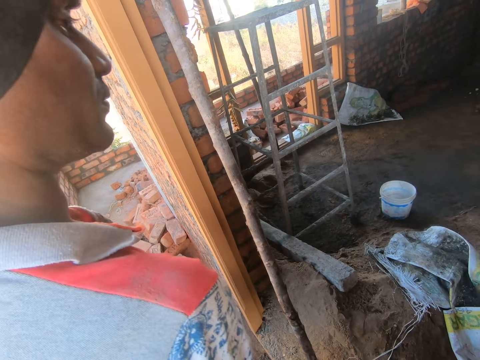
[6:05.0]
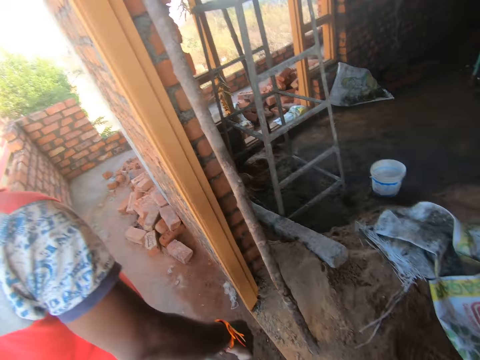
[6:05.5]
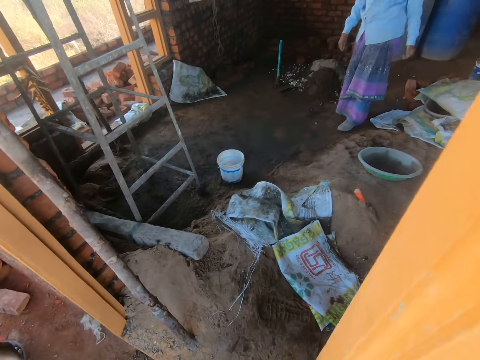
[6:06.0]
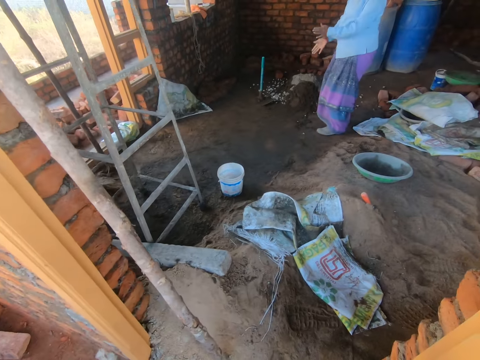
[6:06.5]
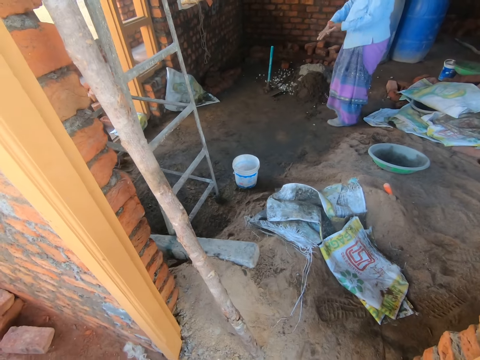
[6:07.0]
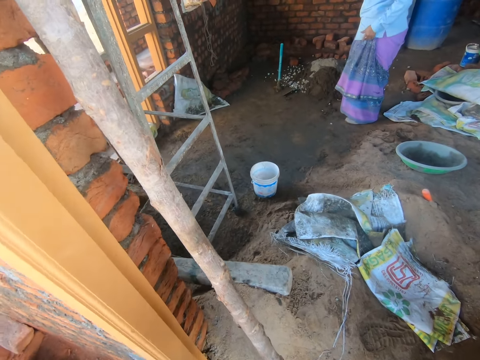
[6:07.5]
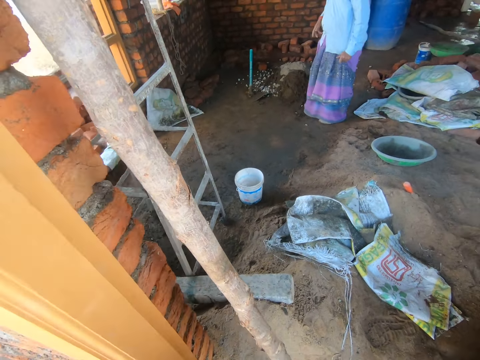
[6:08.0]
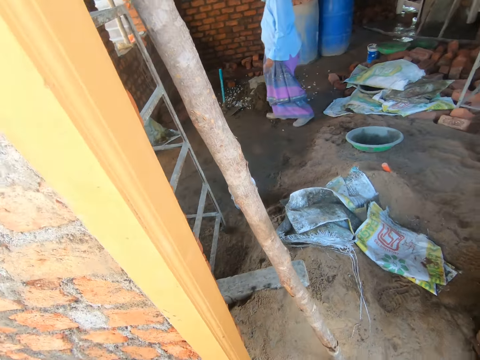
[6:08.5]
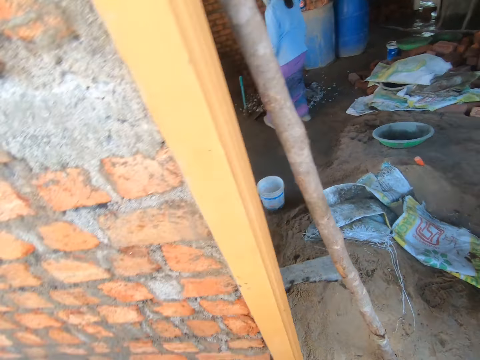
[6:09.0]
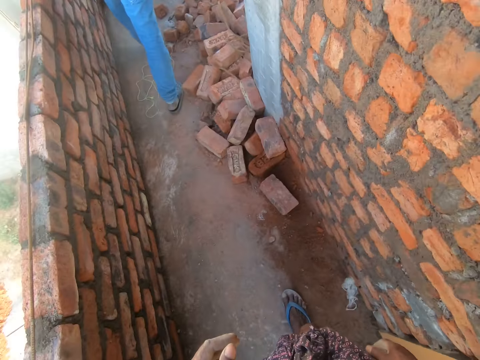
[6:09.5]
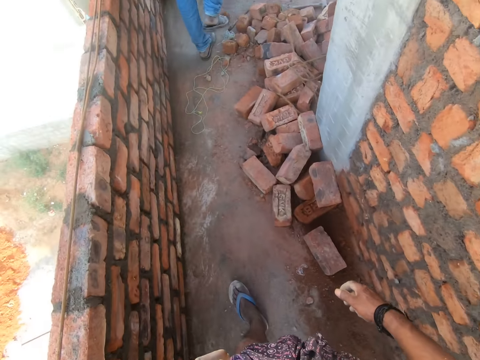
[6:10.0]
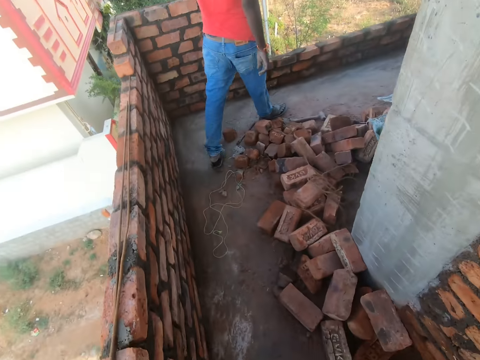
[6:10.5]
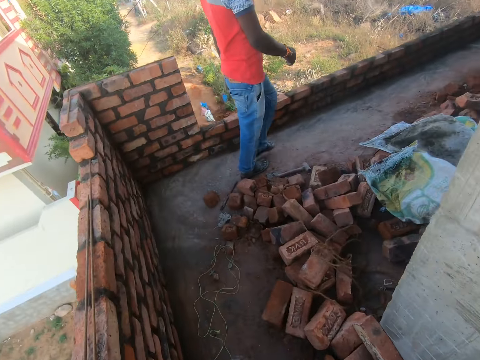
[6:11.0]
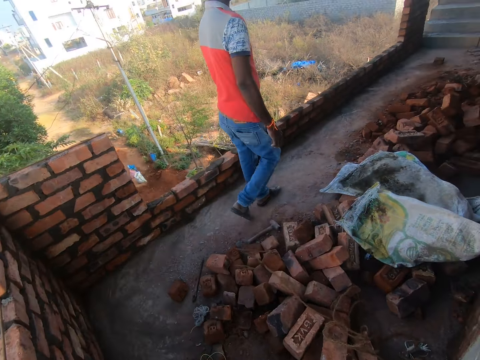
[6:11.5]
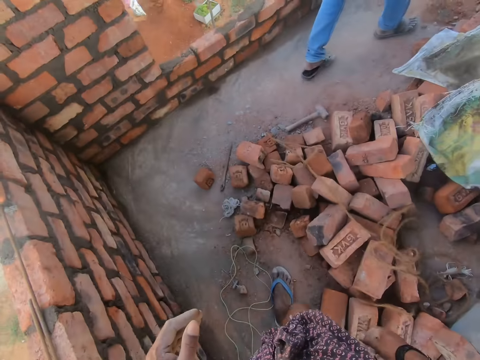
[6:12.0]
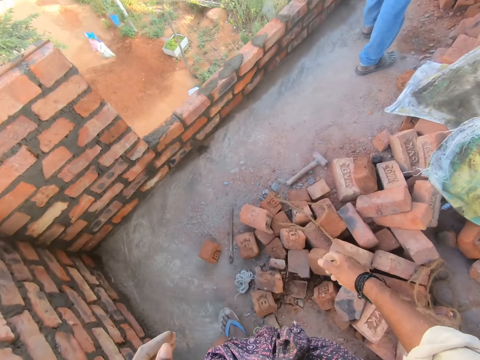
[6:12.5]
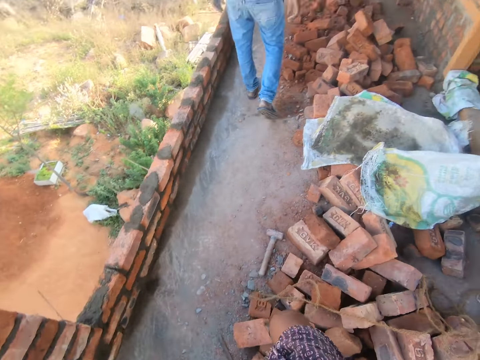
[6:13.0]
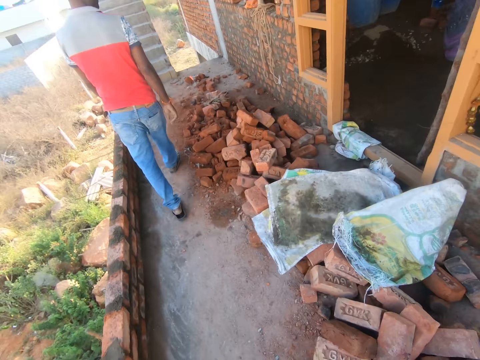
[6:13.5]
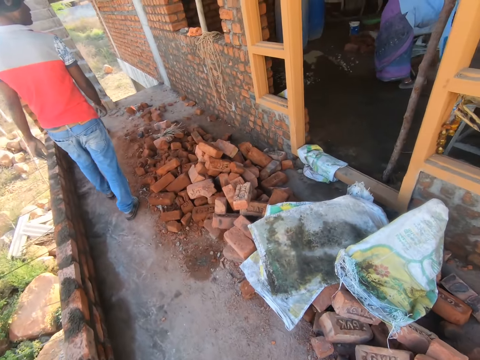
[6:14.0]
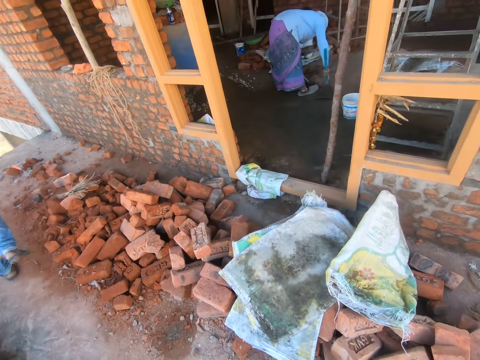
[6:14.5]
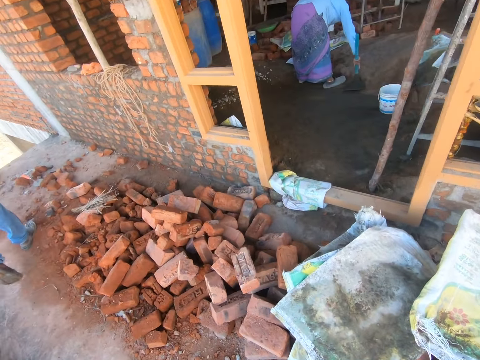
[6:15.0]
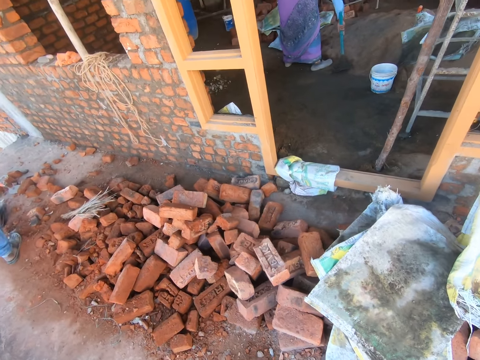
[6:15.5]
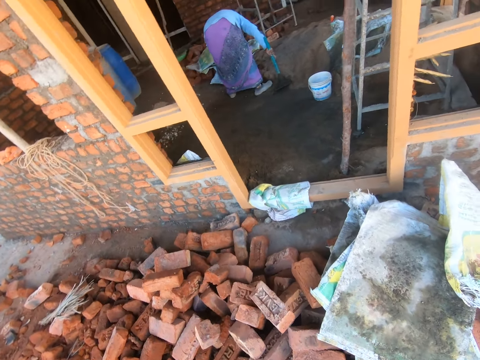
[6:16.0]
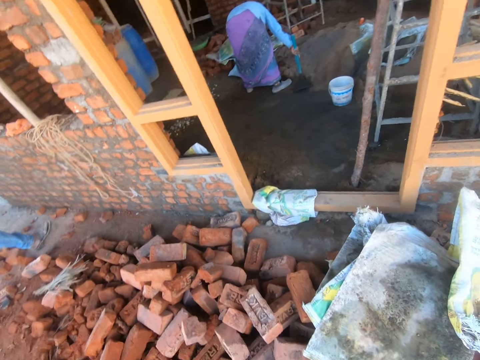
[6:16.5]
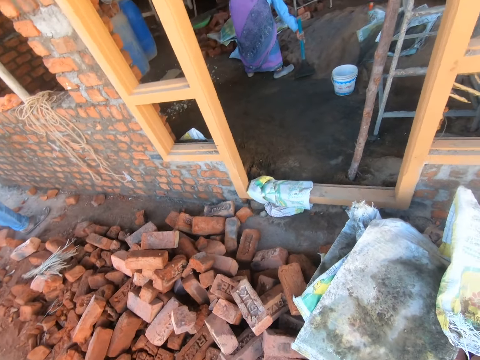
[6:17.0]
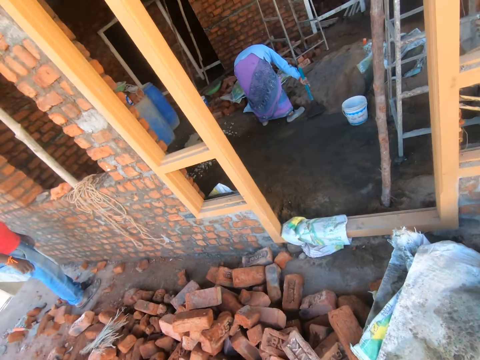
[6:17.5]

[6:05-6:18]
A woman puts a sack on the floor. The woman claps her hand. The woman wipes her hand. The camera wearer talks to a man. They move around the construction site and talk to the man. The woman talks to the camera wearer. The camera wearer talks to the woman.

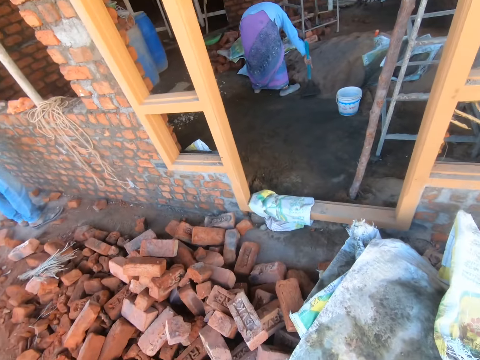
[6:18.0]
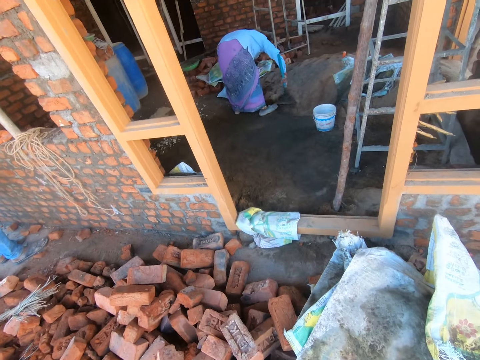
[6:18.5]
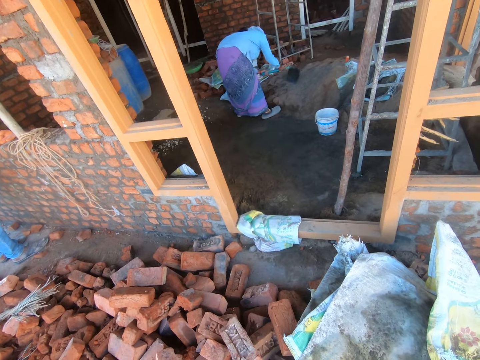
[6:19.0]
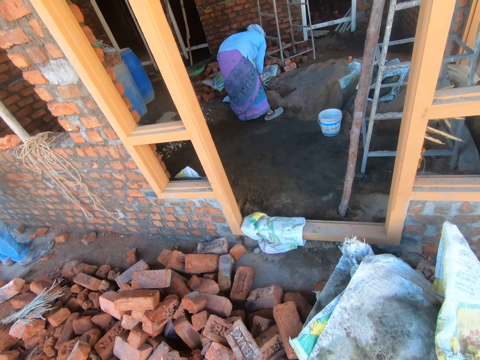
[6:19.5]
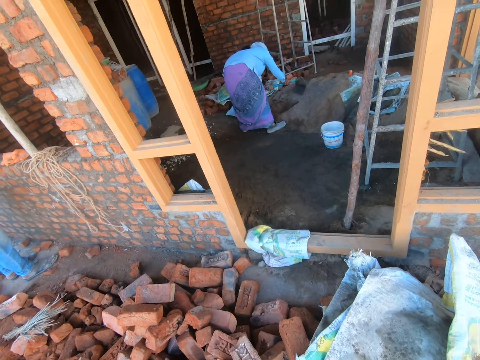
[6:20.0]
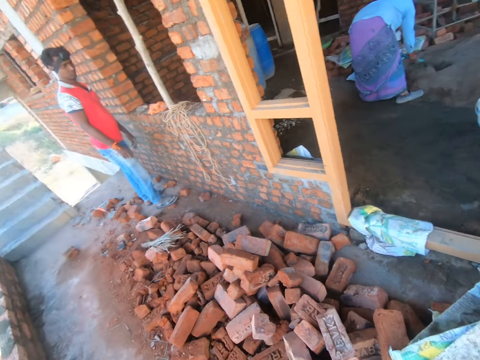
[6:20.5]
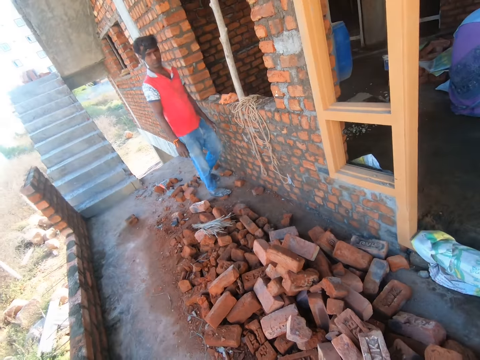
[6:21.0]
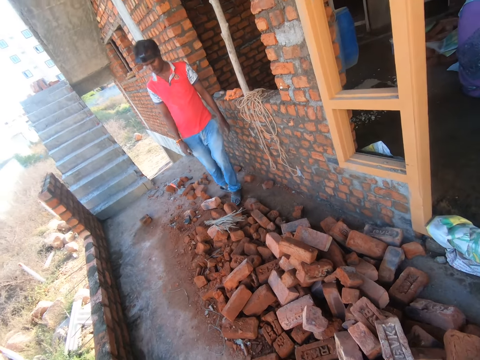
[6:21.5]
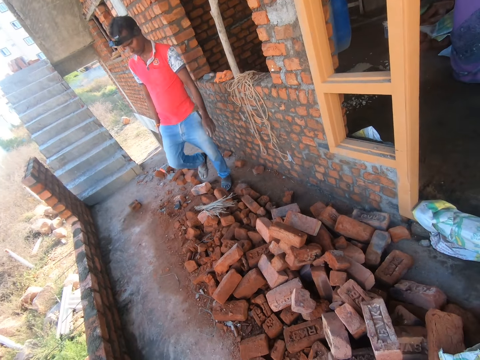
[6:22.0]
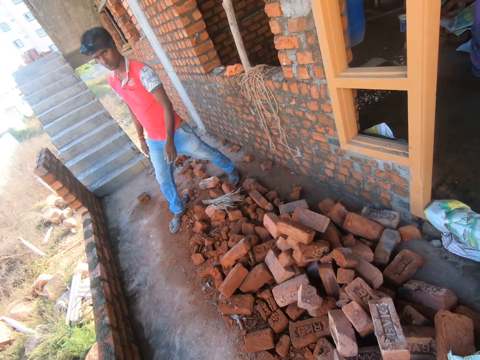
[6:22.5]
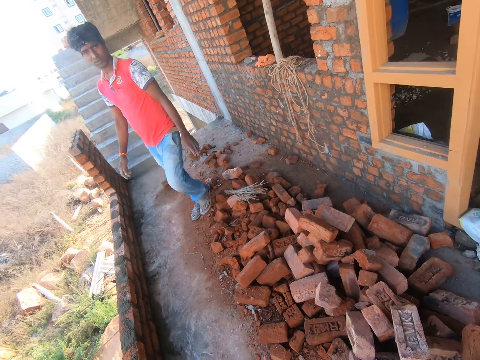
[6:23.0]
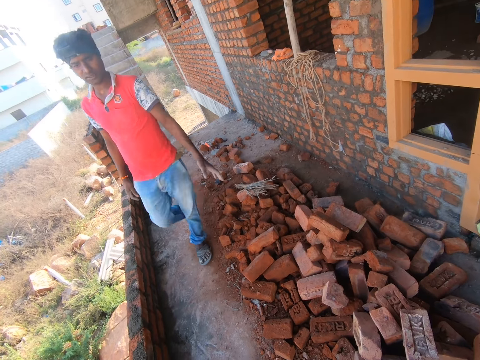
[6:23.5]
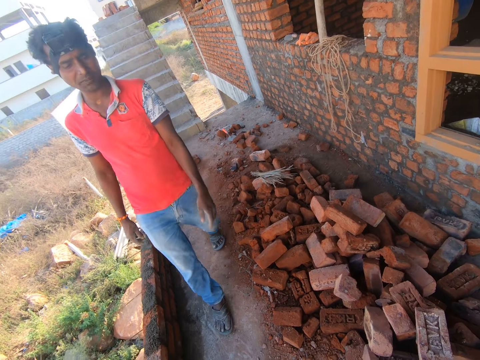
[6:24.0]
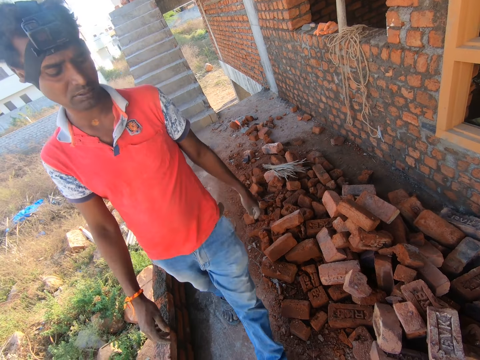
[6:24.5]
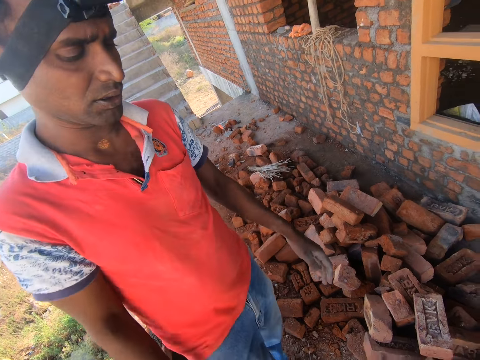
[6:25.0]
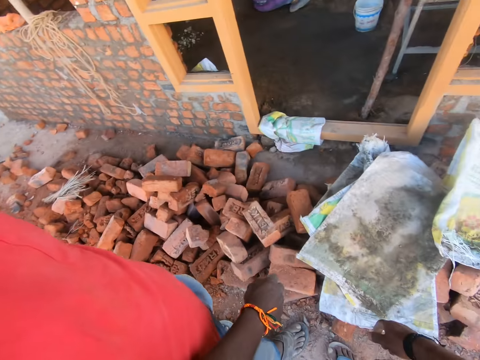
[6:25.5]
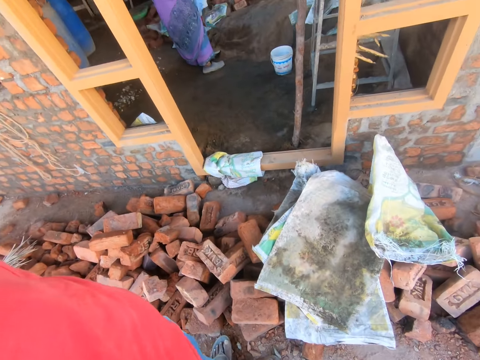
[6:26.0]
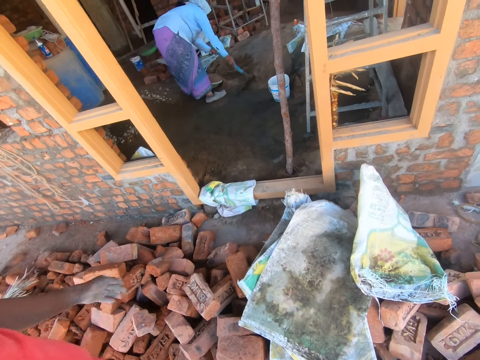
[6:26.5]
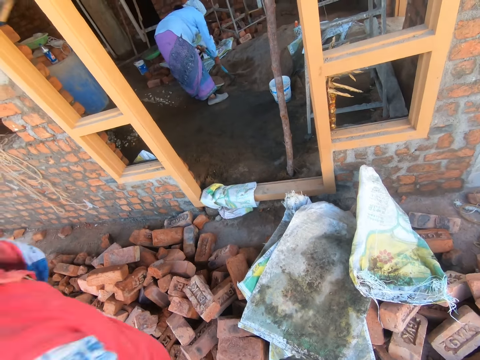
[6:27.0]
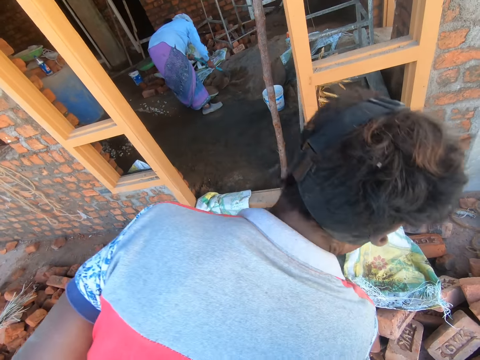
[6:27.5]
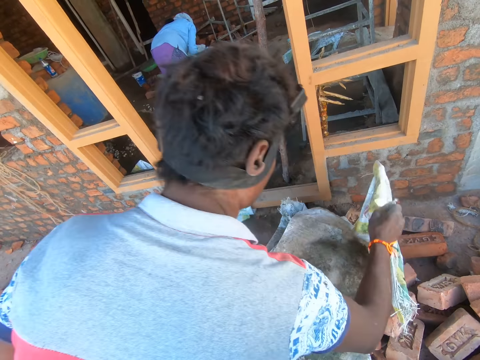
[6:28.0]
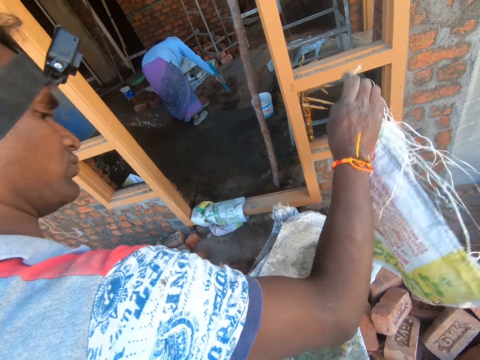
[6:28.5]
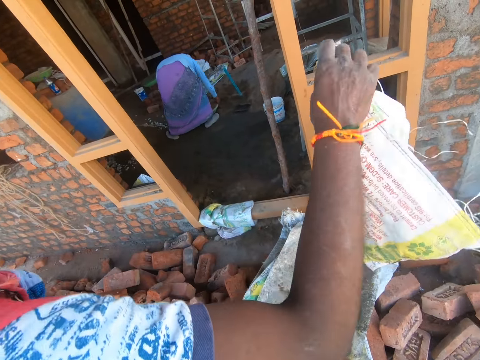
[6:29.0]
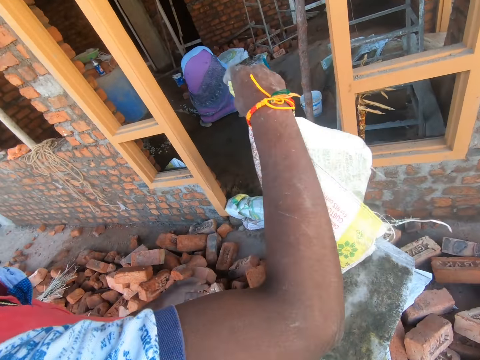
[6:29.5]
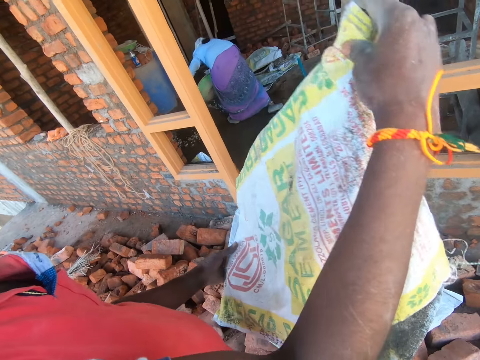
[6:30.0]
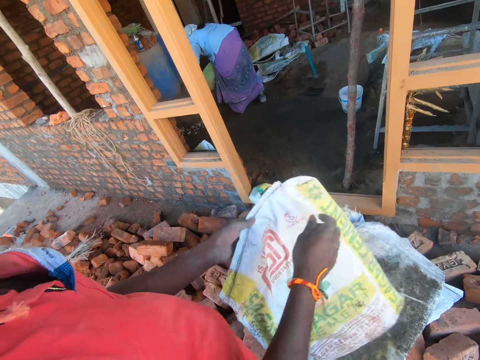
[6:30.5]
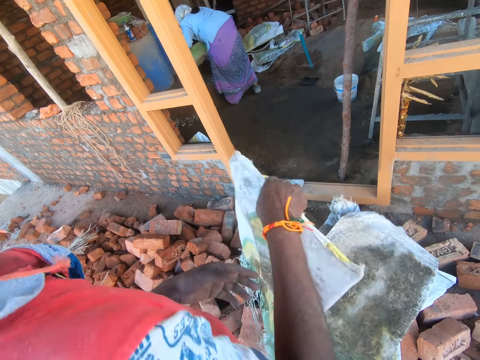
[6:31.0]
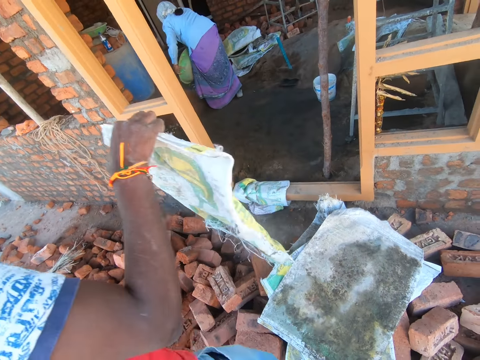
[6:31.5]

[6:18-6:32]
The camera wearer digs the soil. The woman digs sand. The camera wearer talks to the man. The man talks to the camera wearer. The man walks towards the camera wearer. The man picks up a sack. The man shakes the sack. The man turns the sack. The man shakes the sack.
